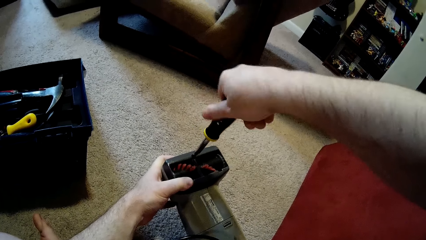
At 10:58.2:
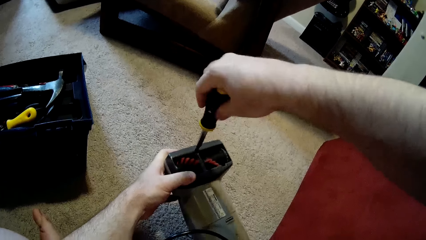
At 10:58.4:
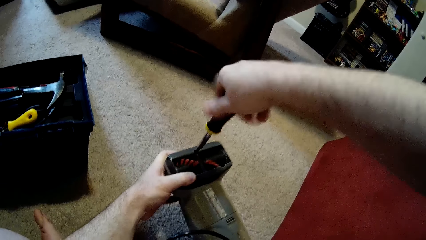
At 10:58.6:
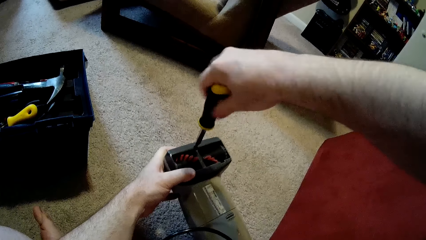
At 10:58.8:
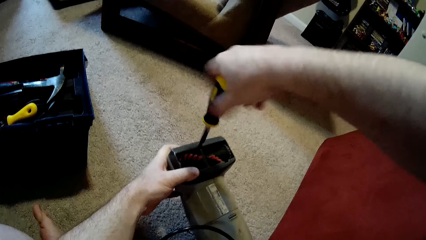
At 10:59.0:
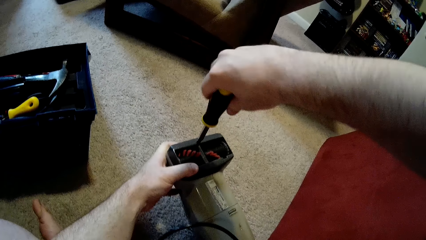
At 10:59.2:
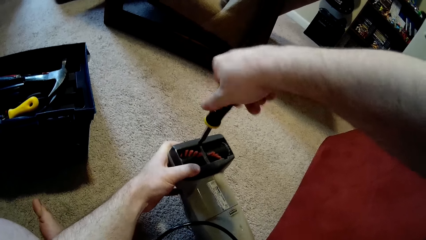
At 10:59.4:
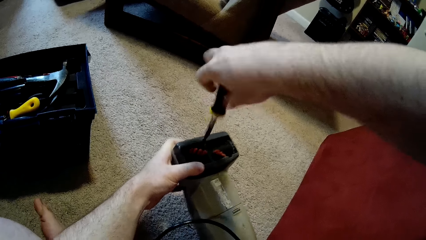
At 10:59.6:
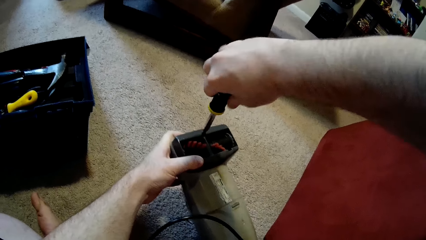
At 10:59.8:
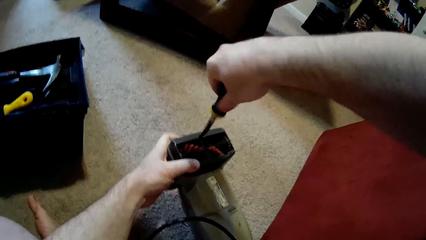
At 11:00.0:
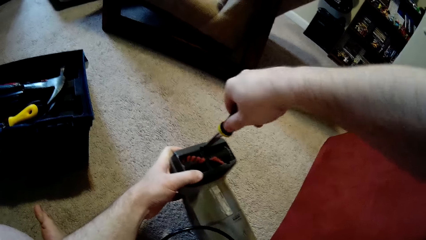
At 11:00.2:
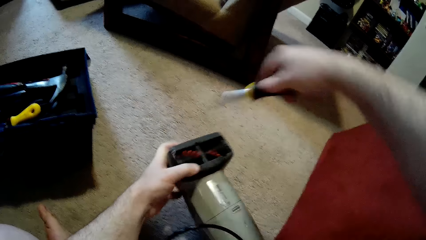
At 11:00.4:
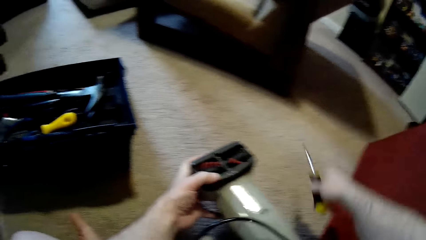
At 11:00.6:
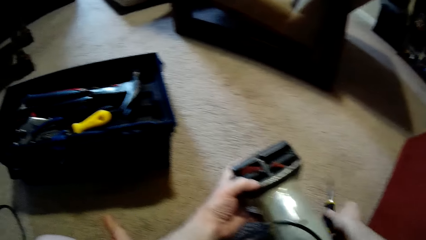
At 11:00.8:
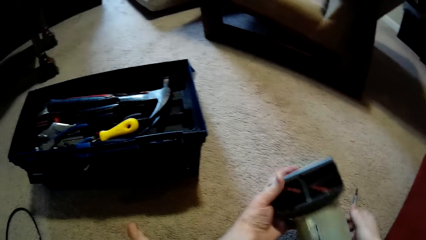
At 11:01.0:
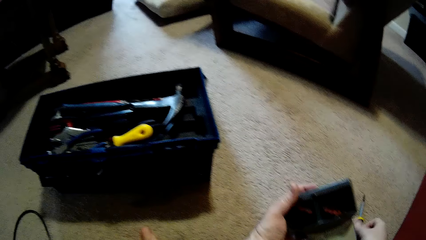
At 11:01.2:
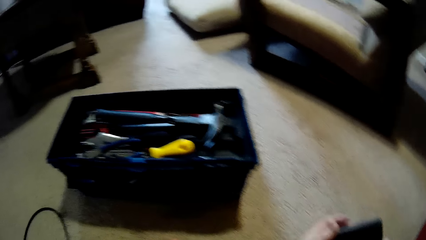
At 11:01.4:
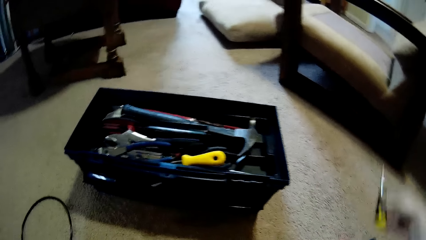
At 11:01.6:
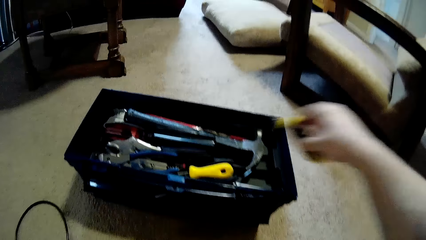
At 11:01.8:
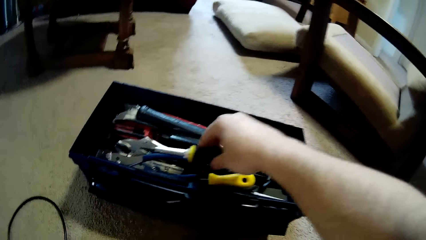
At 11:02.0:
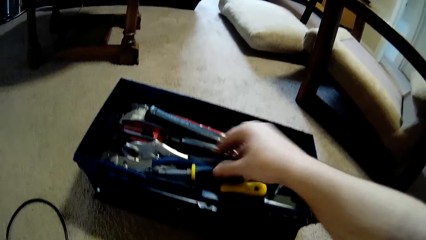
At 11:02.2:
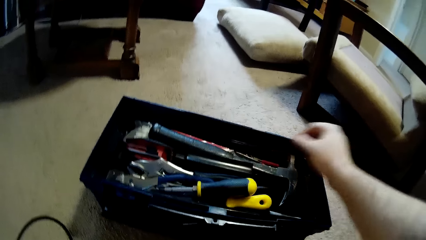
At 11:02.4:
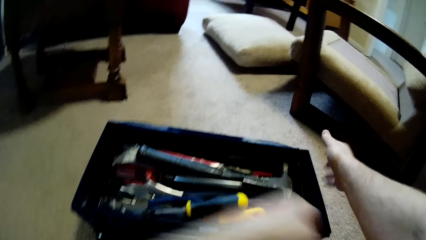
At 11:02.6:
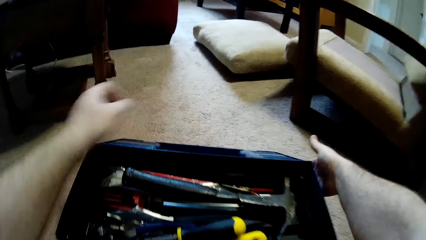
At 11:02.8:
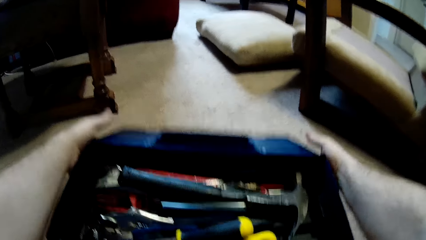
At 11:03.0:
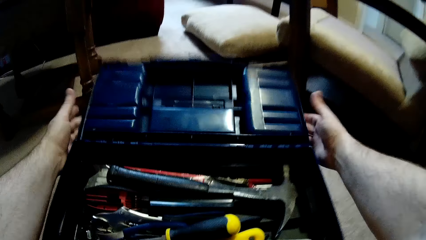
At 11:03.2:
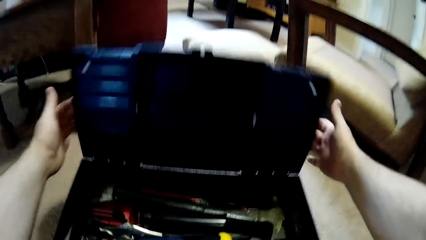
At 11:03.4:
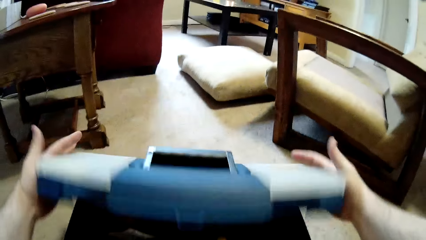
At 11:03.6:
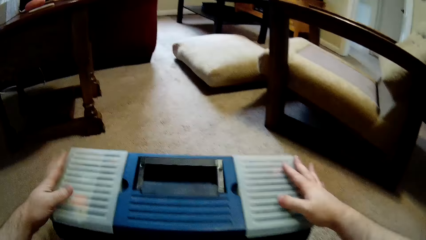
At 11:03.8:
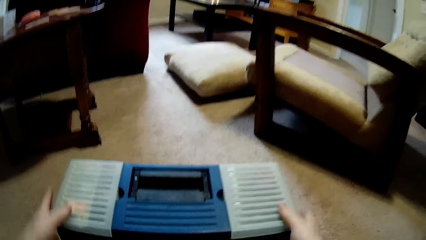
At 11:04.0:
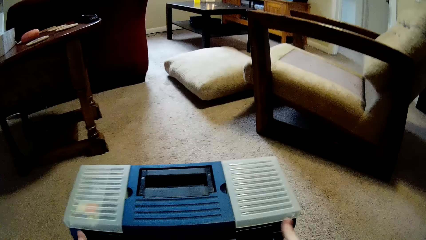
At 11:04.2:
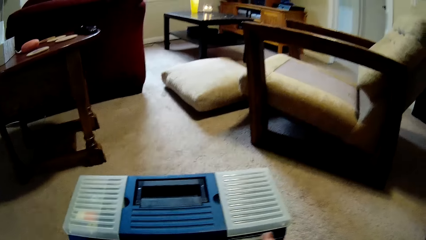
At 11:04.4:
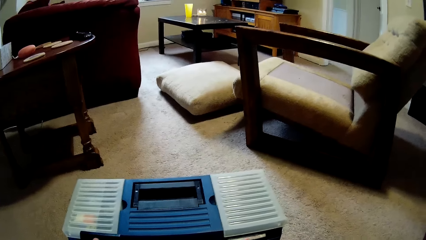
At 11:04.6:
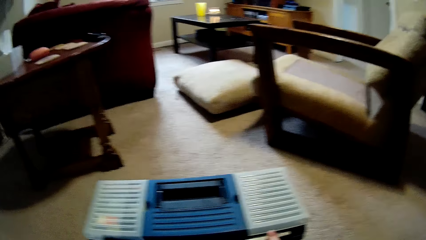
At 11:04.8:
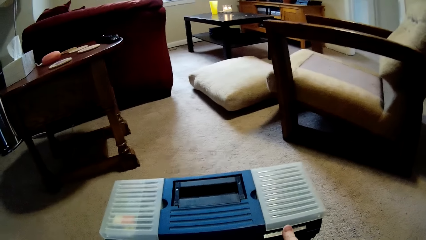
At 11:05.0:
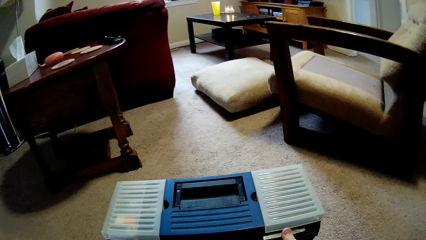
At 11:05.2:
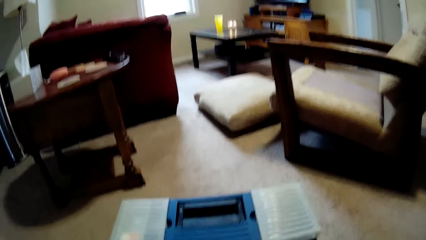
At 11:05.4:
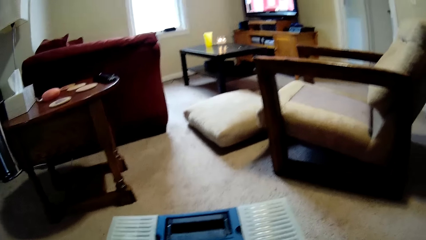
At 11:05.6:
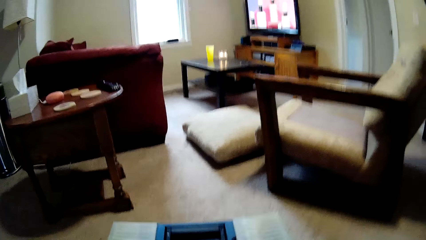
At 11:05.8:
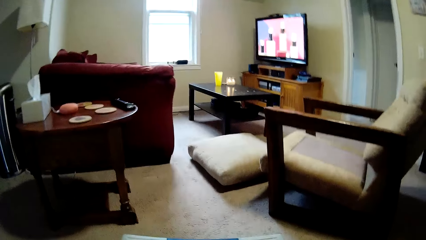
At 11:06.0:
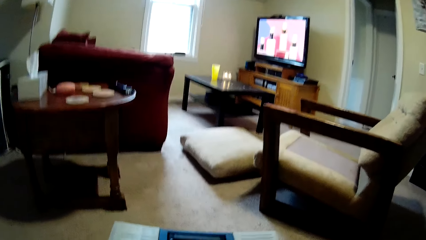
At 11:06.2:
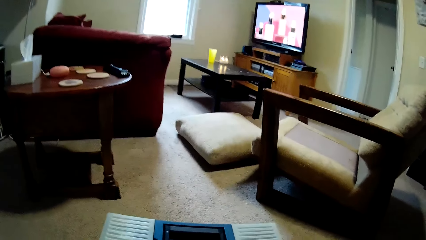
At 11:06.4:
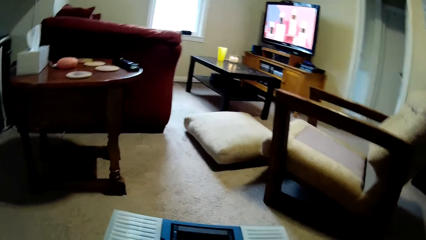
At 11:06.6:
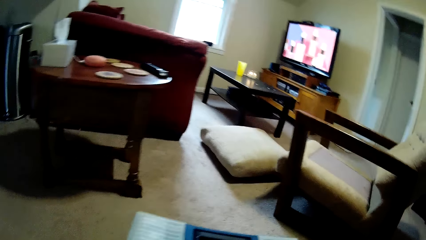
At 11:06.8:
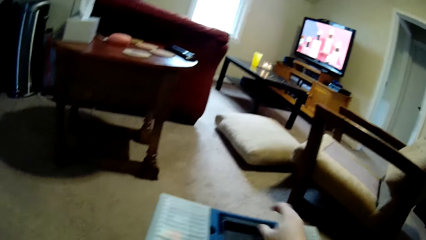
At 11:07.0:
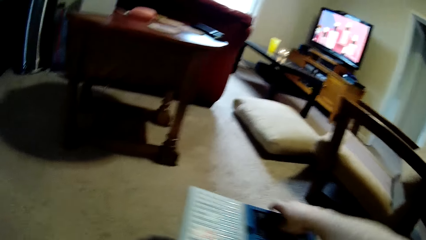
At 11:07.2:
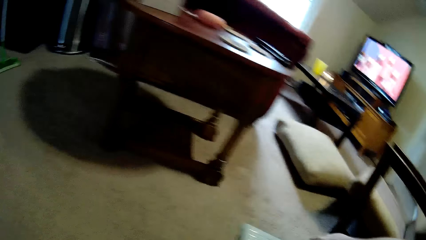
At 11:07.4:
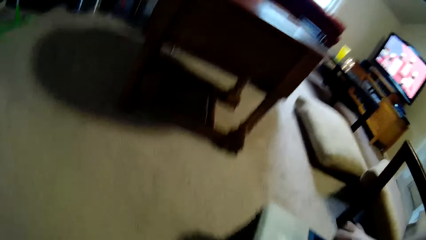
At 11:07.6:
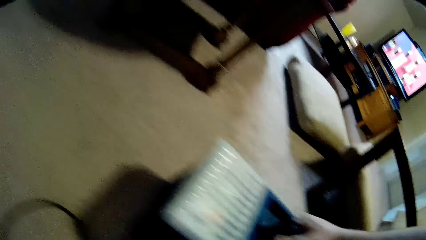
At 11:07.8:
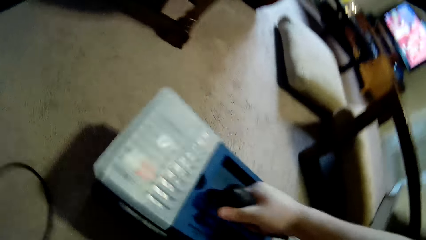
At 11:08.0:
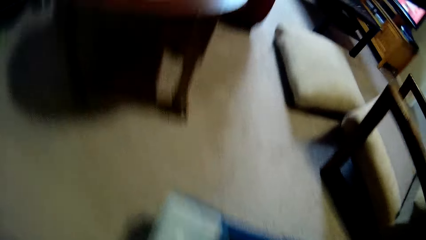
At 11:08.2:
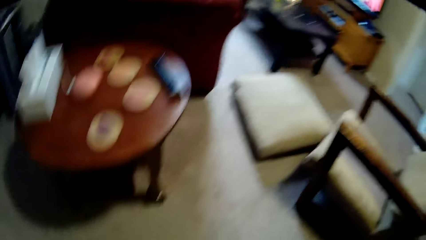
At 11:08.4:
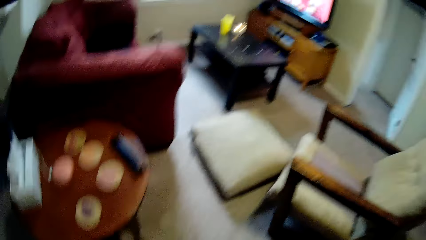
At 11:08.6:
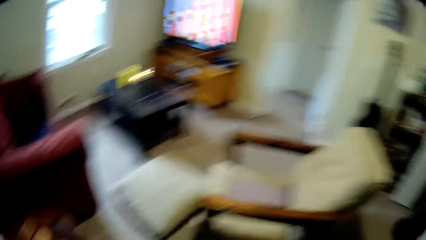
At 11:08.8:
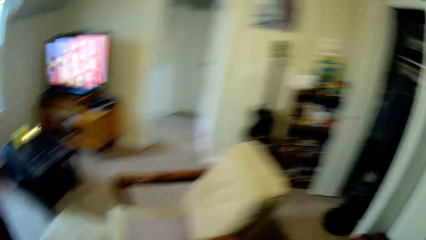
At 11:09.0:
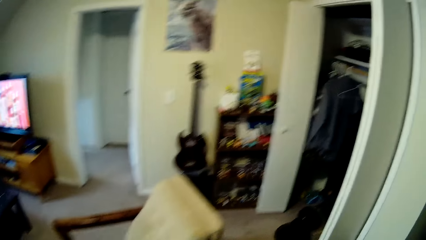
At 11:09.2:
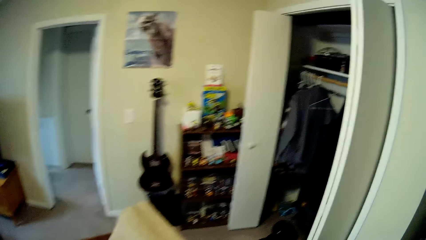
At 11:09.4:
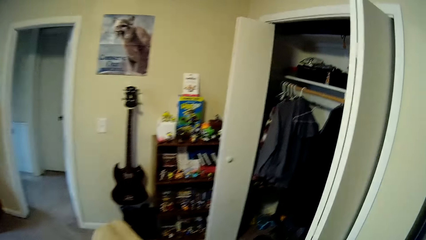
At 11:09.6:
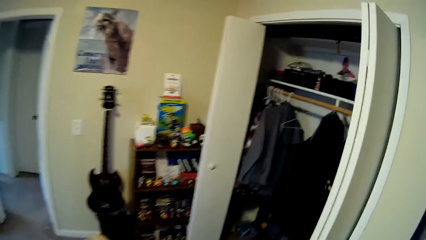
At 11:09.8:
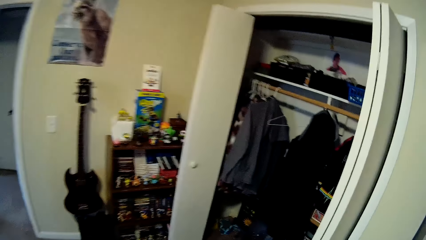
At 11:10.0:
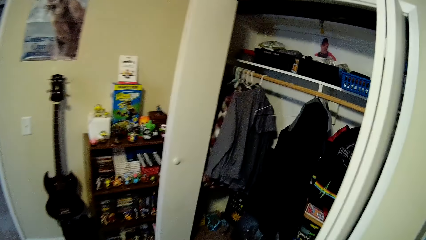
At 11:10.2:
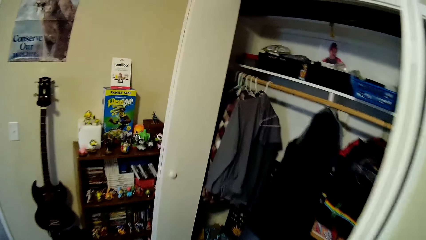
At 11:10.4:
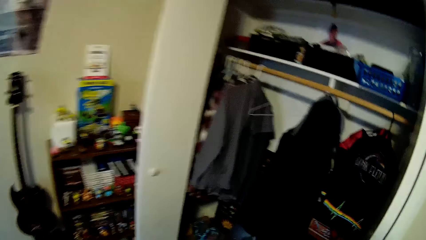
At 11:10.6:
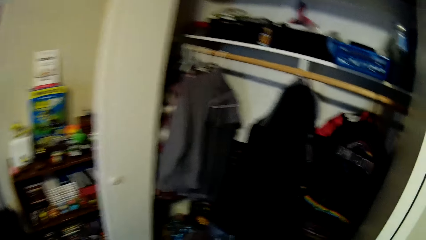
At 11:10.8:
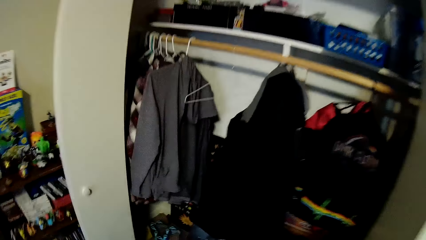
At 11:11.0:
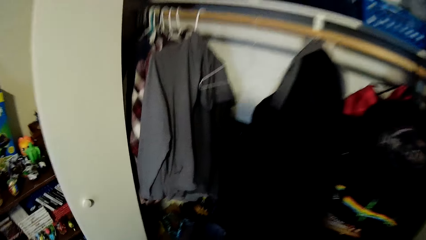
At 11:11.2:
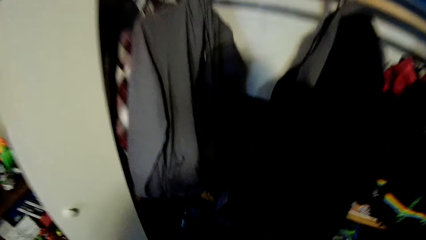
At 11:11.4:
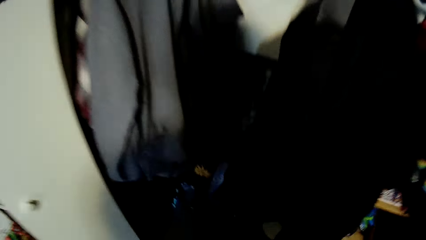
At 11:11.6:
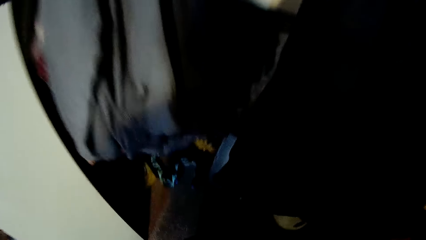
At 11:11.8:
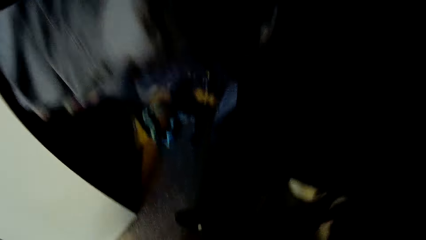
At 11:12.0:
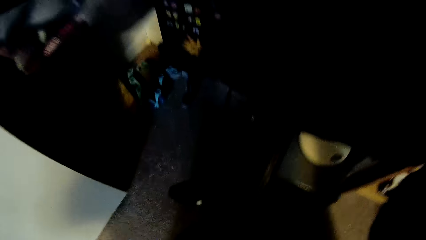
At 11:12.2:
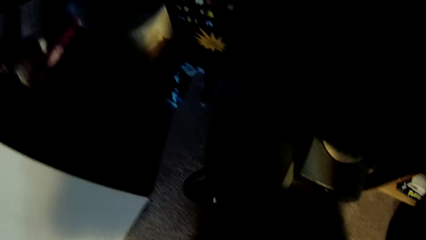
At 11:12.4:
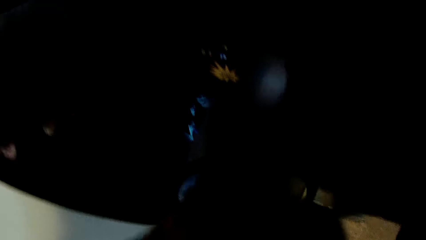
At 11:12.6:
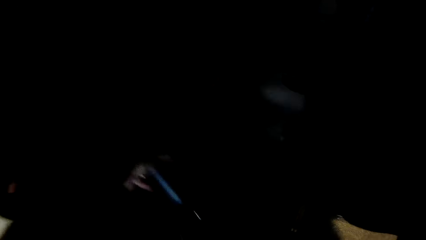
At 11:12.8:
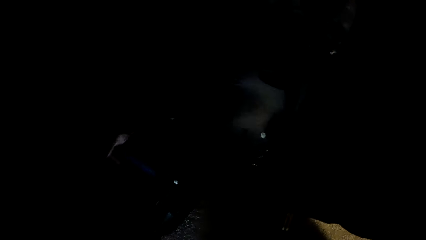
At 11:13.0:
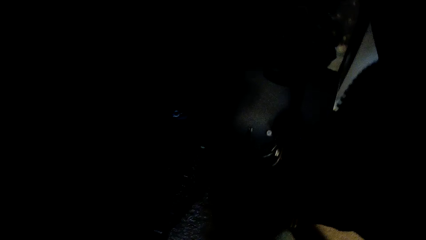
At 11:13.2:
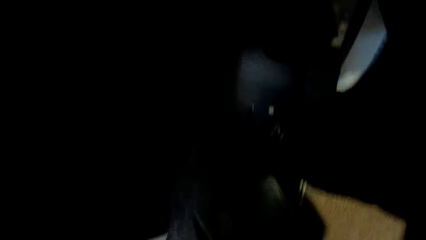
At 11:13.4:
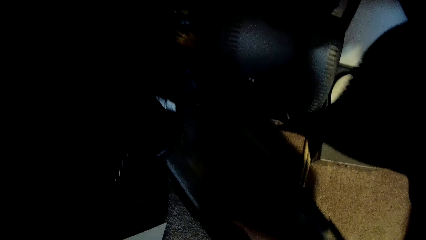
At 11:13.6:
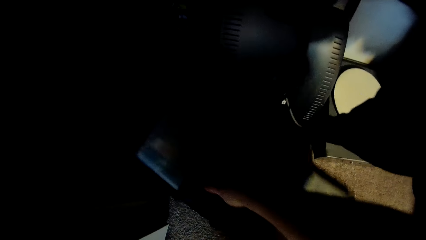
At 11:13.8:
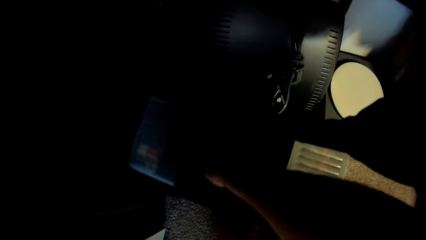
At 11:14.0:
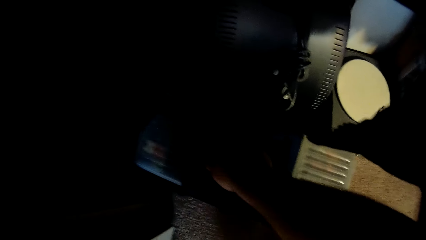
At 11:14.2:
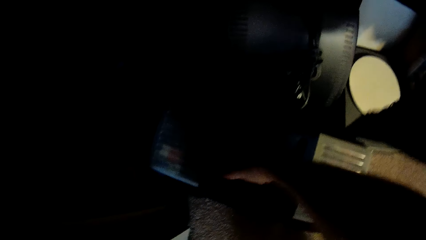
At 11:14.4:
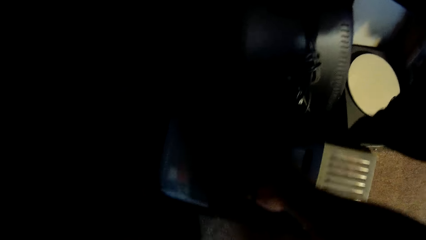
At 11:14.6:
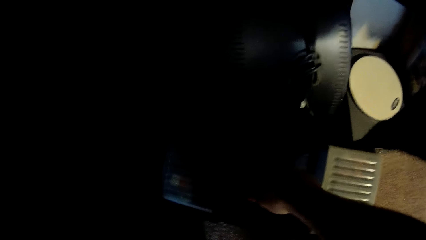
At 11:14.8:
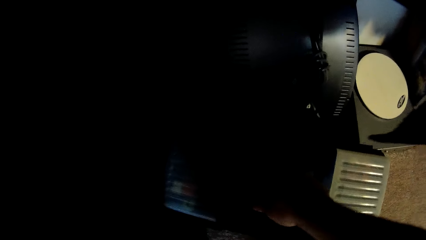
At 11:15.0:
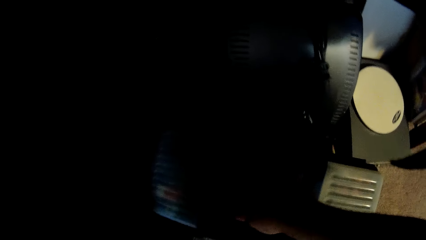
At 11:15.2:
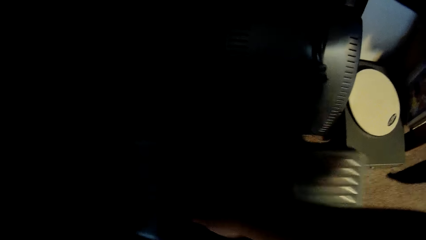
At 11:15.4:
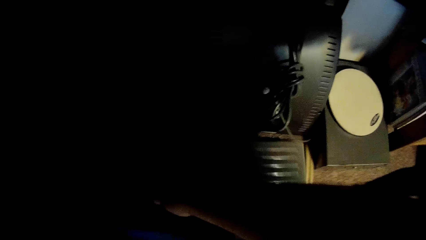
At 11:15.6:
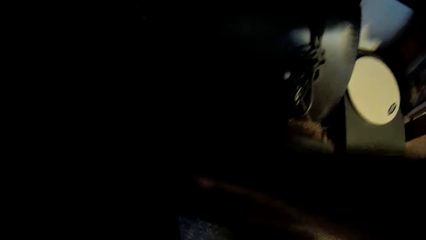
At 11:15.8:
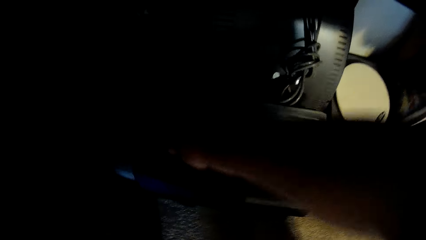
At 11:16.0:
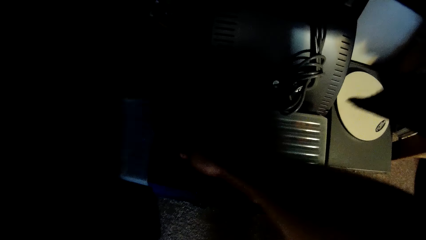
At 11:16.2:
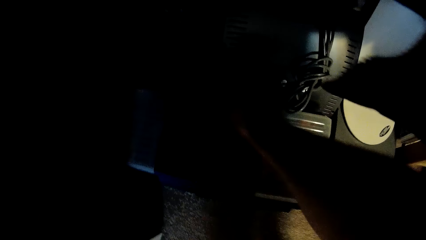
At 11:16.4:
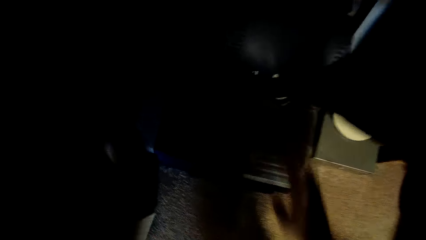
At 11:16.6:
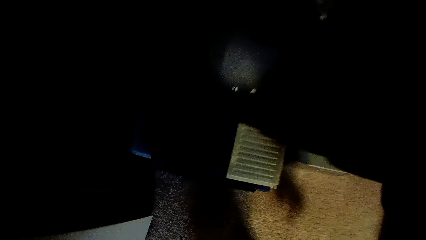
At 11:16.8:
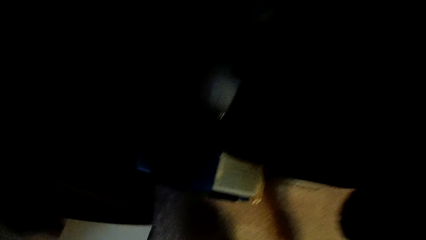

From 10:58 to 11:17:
The camera wearer puts the screwdriver in the tool box and closes the tool box. They walk towards the wardrobe. They put the tool box in the closet.
